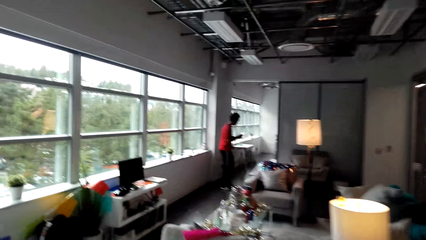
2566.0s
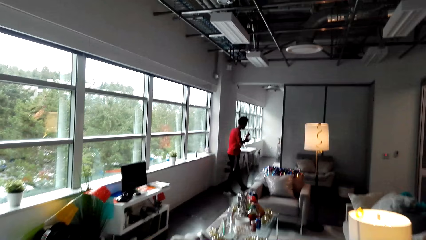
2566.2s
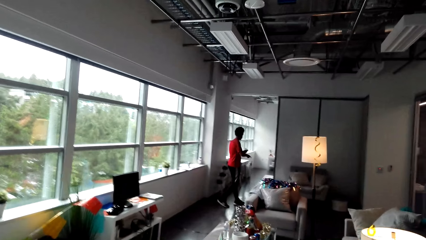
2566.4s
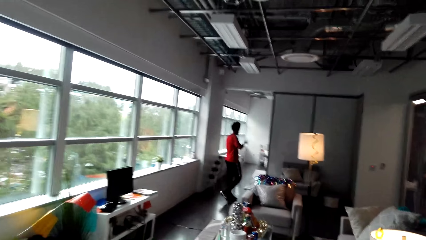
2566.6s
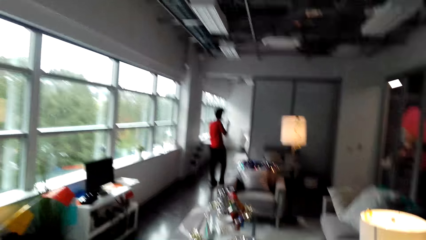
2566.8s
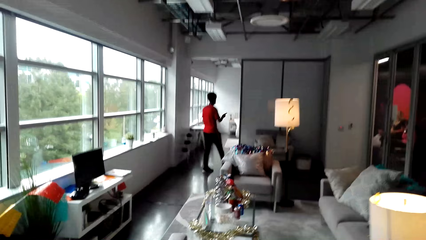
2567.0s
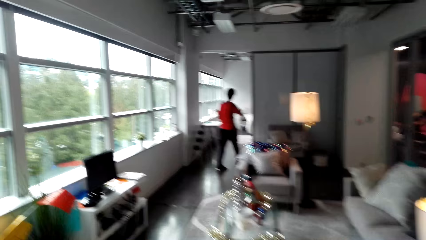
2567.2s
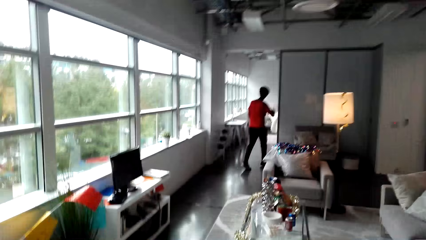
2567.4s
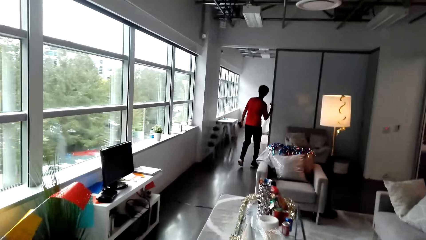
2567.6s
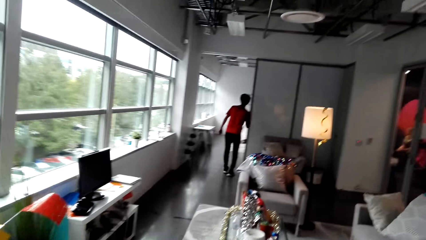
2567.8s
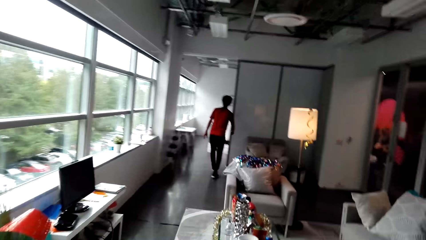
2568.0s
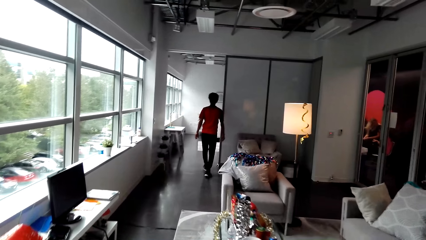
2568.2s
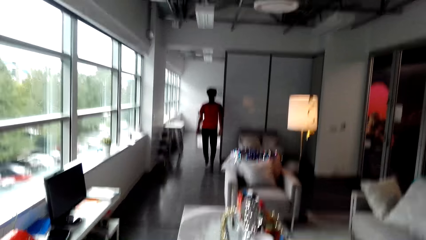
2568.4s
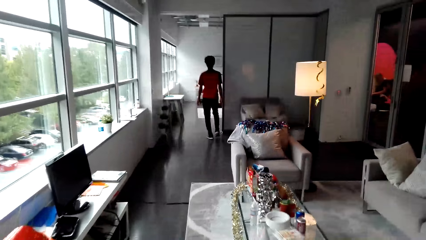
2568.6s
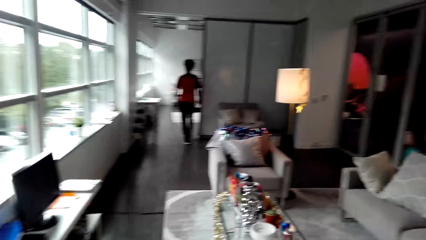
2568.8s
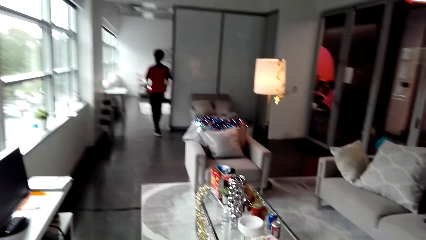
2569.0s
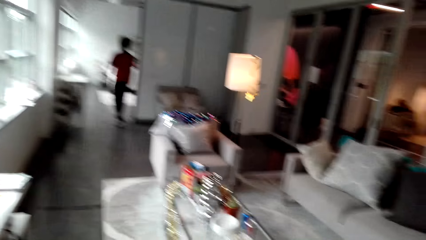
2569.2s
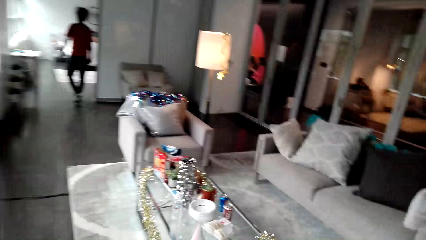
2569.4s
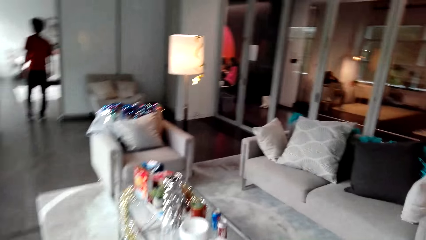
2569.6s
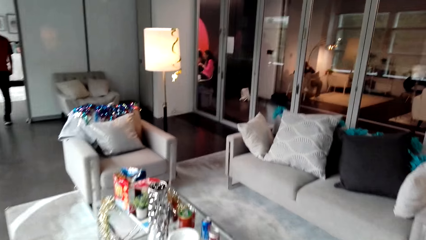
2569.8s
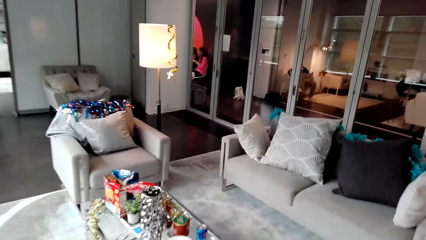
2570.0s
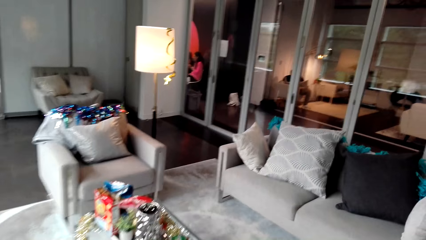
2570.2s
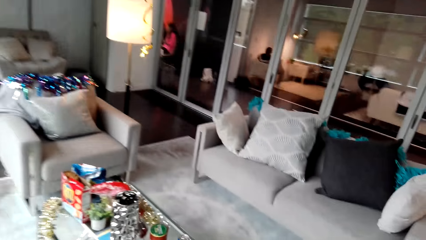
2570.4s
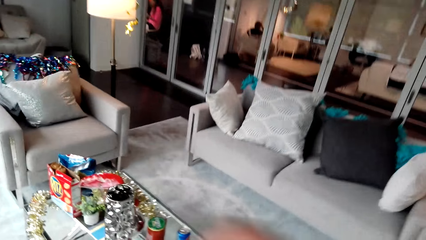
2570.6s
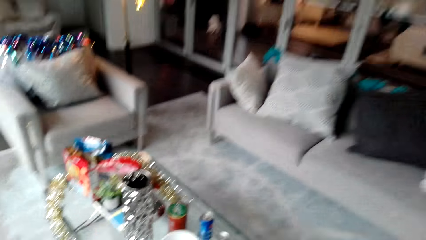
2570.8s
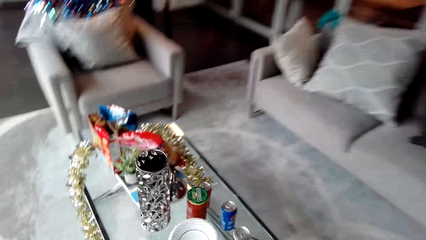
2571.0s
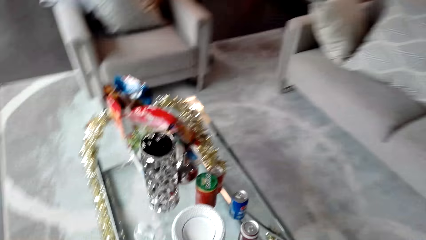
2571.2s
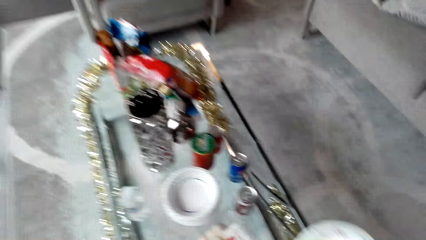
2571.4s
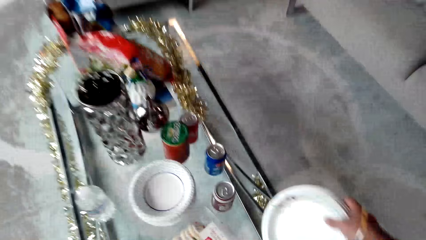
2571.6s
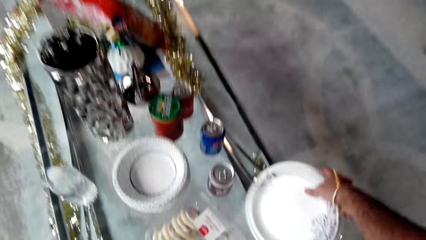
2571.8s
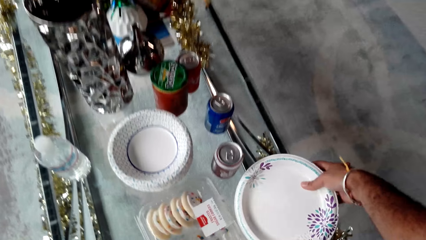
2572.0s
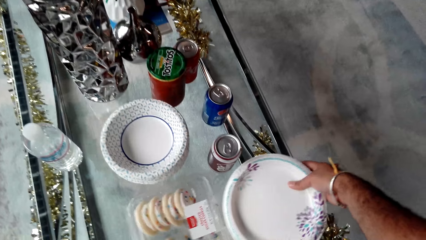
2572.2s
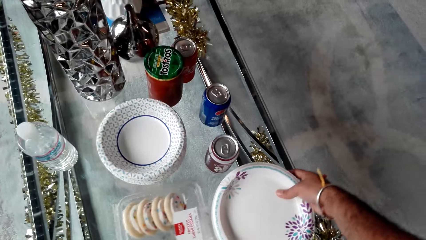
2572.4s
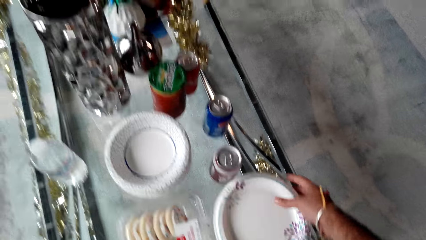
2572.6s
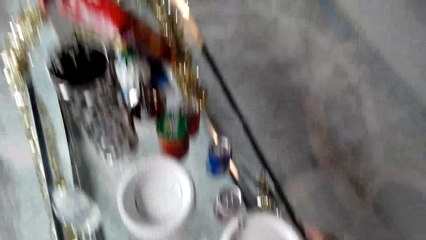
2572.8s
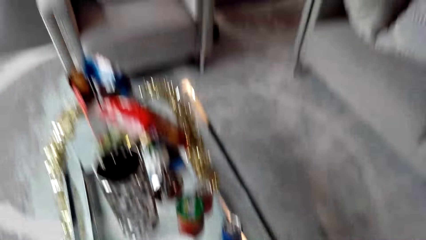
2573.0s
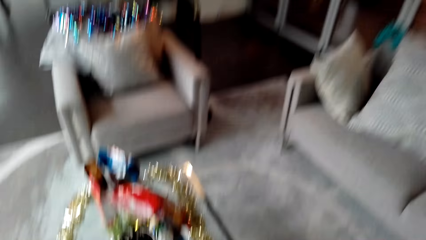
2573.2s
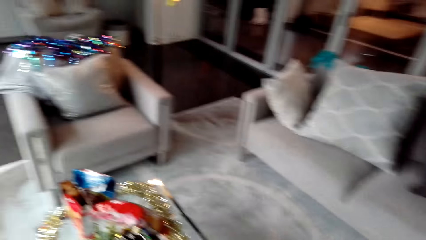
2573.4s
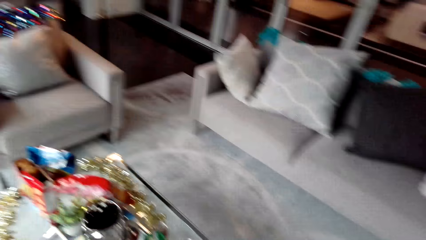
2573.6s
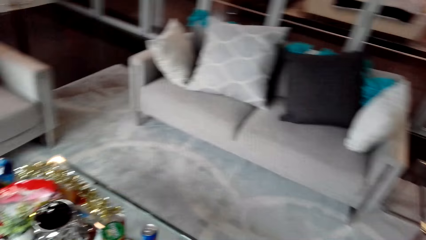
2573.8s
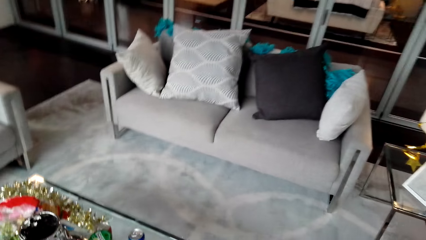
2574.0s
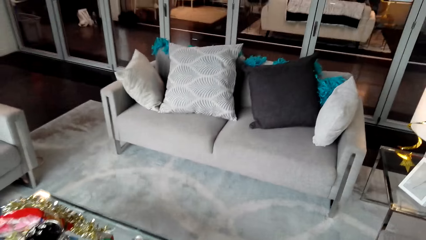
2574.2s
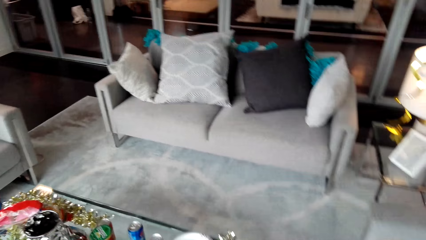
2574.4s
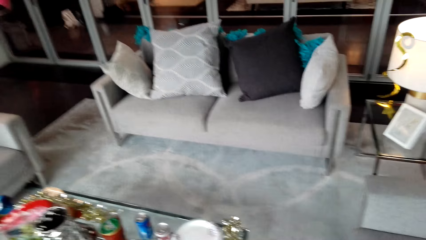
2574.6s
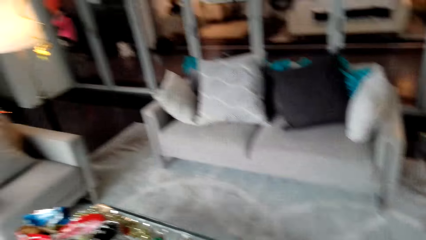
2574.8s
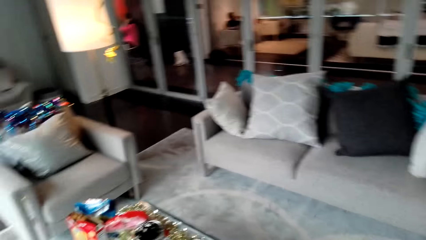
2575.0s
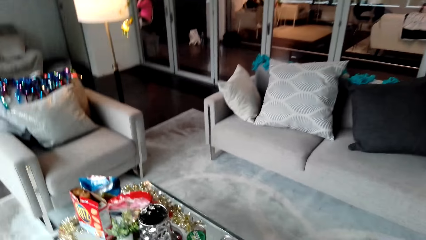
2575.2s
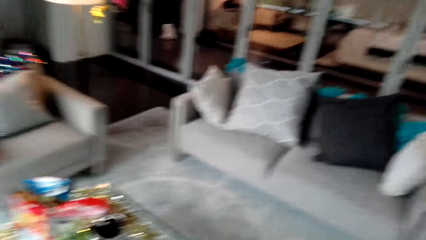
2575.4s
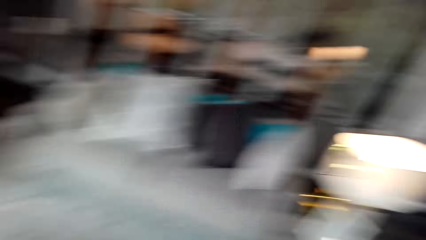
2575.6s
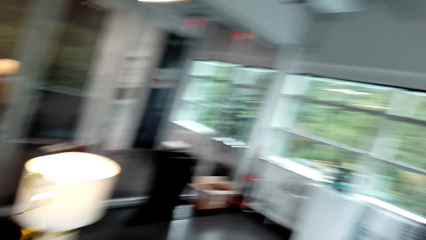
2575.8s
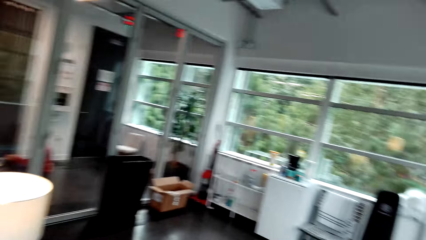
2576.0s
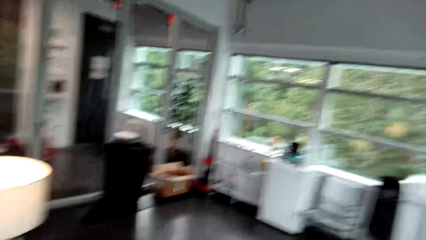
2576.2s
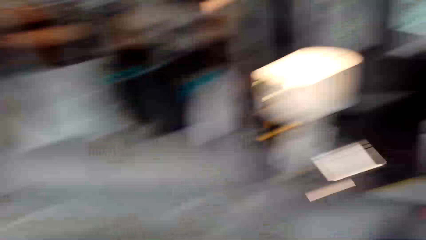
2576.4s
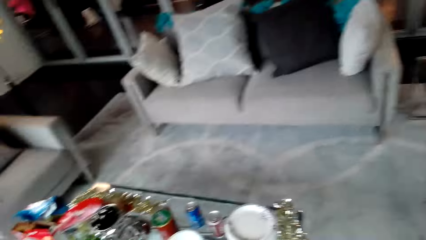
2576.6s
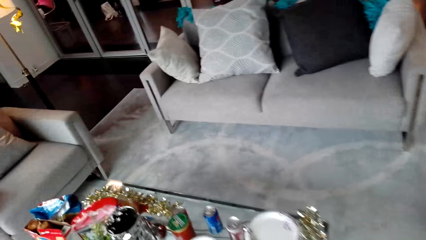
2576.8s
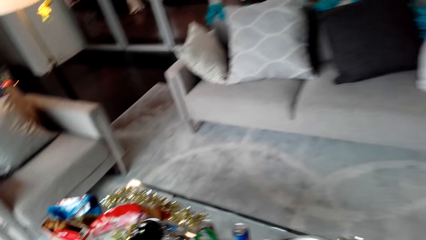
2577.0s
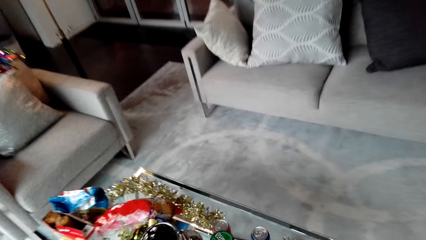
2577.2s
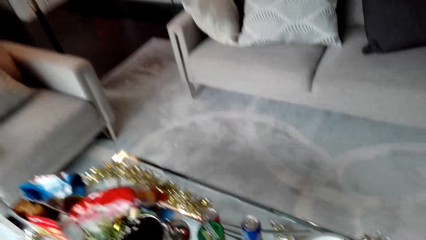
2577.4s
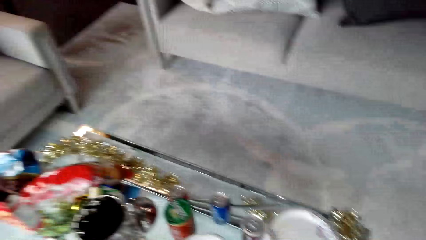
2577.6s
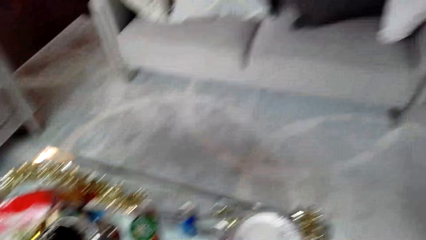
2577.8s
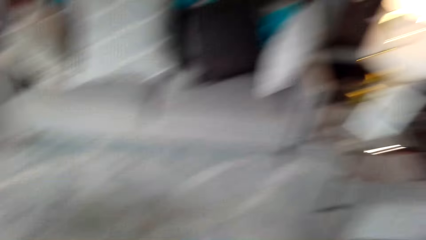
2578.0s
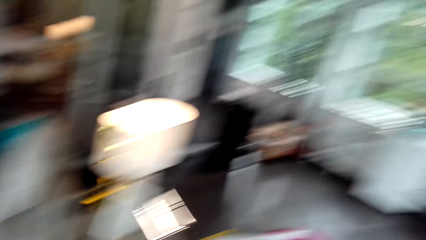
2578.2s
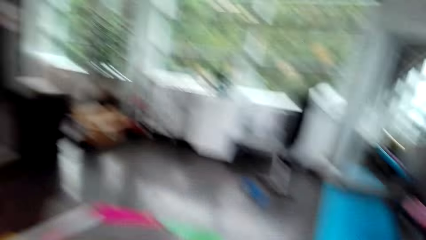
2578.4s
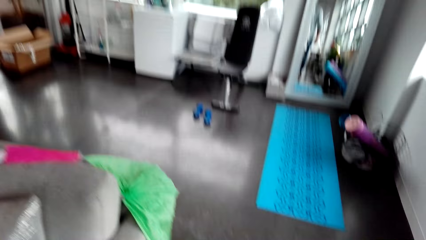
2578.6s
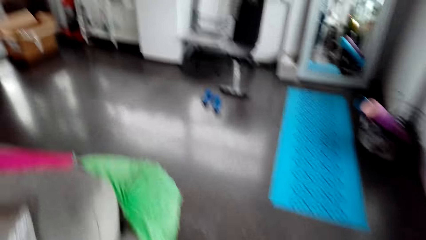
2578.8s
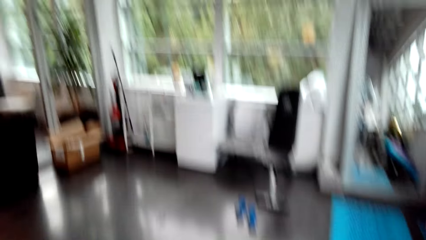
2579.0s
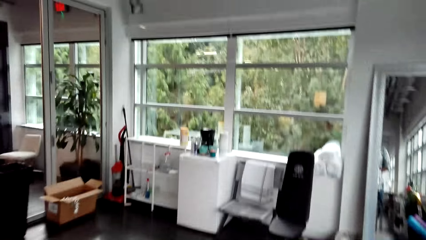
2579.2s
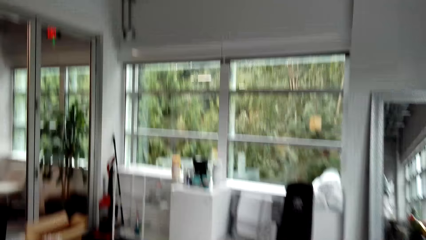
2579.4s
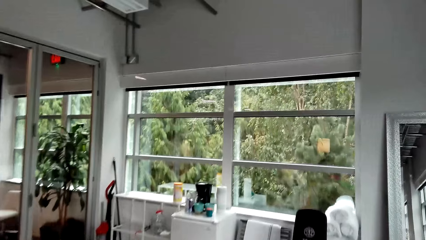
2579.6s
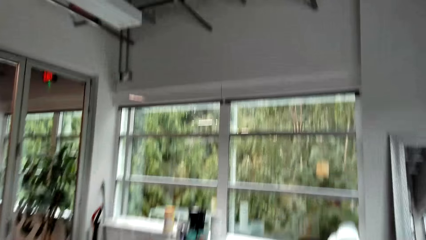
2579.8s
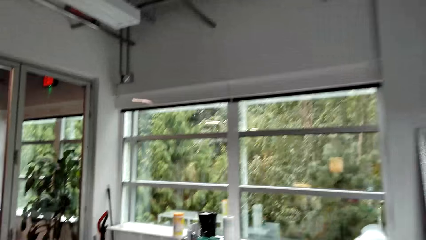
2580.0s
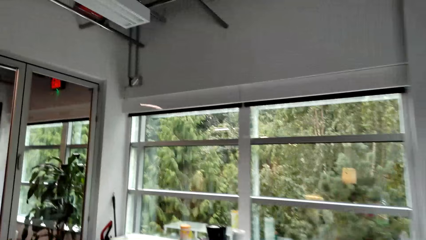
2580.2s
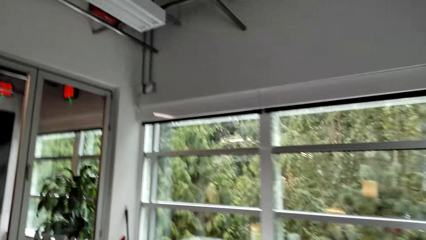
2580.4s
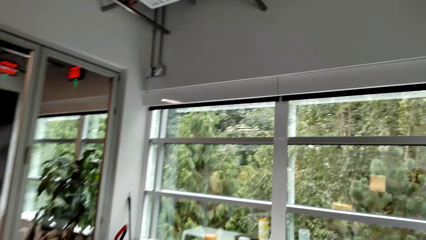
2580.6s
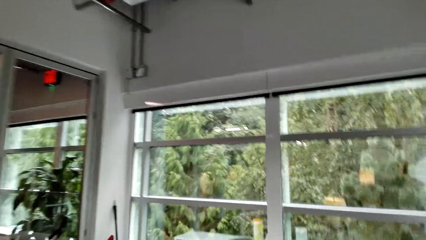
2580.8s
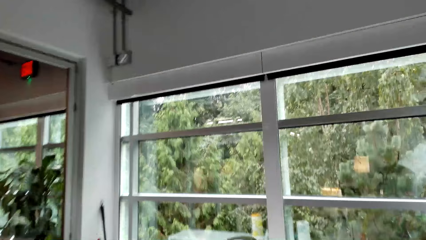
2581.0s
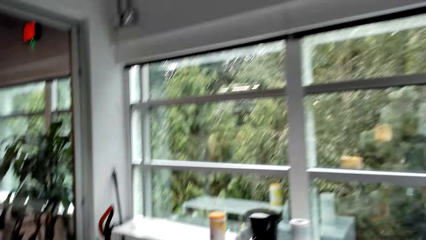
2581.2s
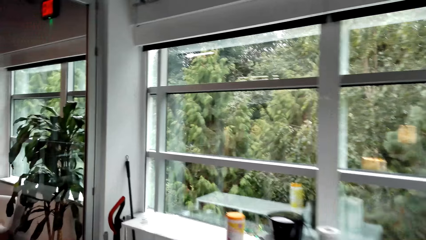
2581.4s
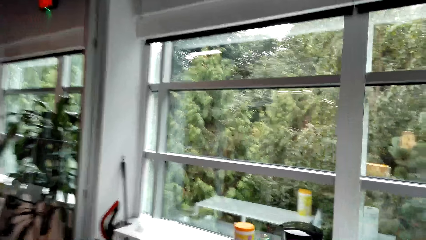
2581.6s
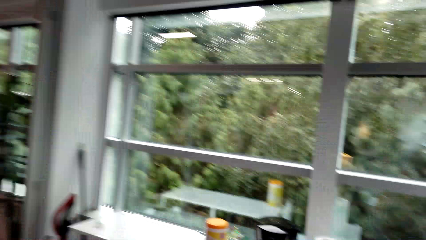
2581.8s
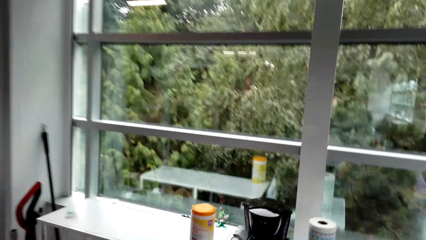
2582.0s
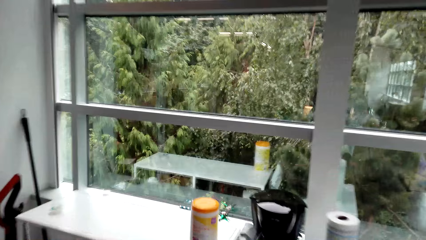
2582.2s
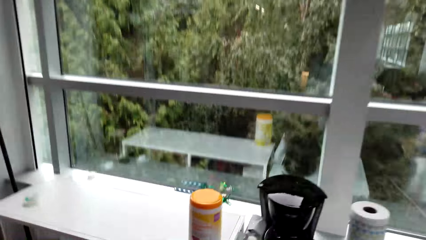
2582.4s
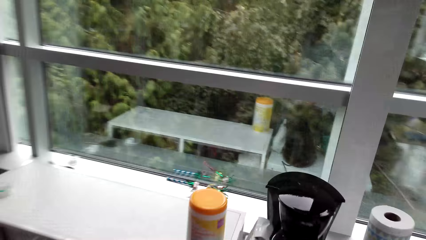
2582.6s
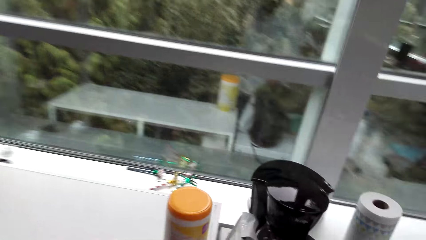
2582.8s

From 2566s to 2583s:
A man wipes hands on his way in the room. The camera wearer drops the plates on the table. They stare around the room. They walk to the fridge.
